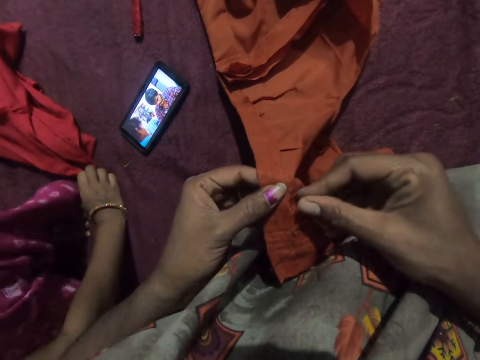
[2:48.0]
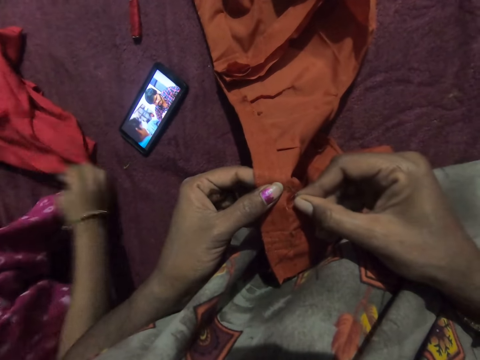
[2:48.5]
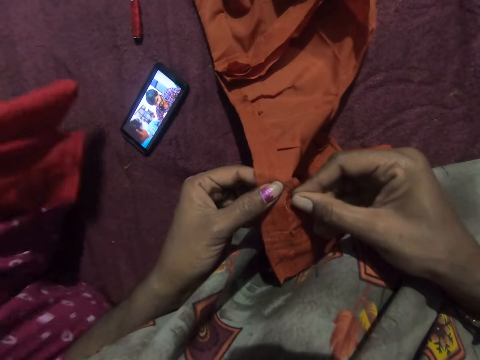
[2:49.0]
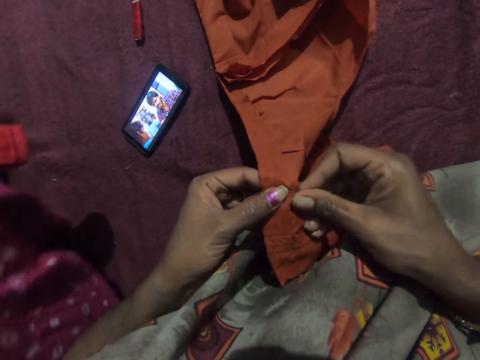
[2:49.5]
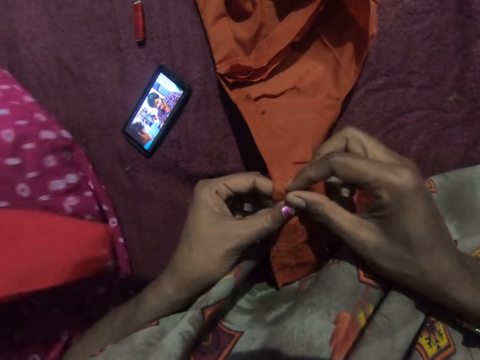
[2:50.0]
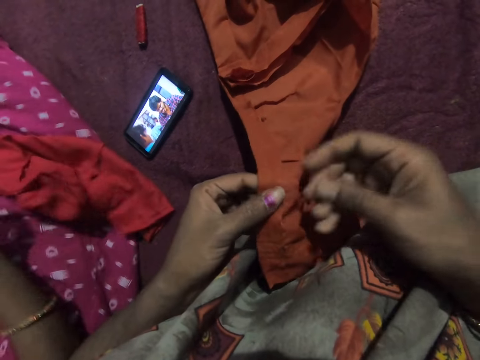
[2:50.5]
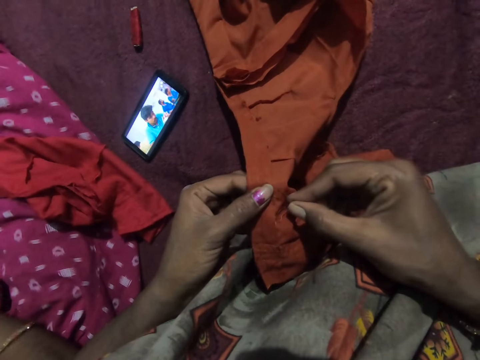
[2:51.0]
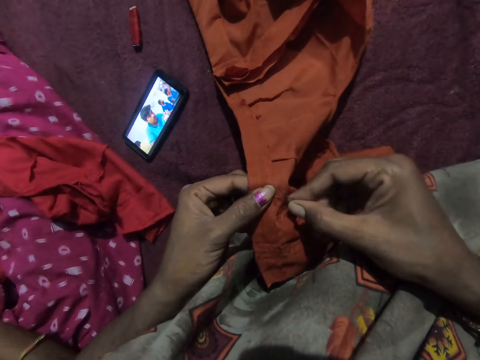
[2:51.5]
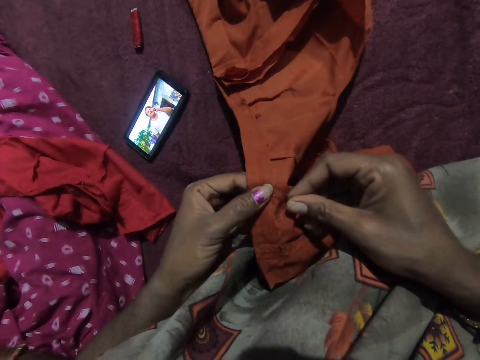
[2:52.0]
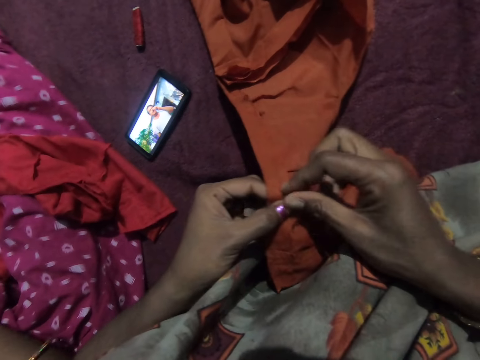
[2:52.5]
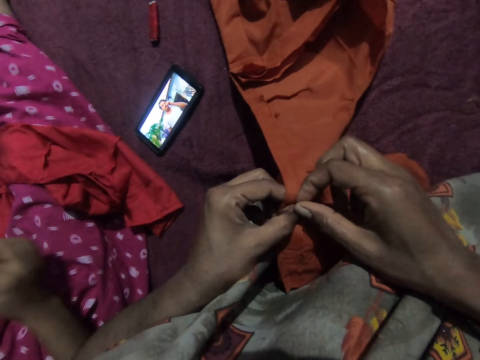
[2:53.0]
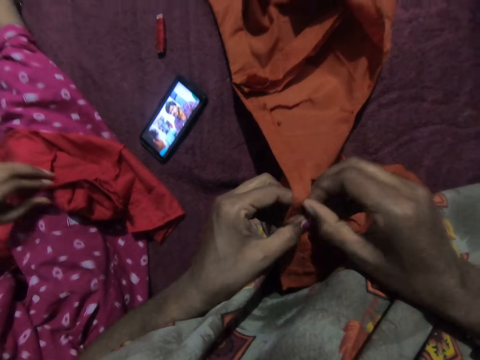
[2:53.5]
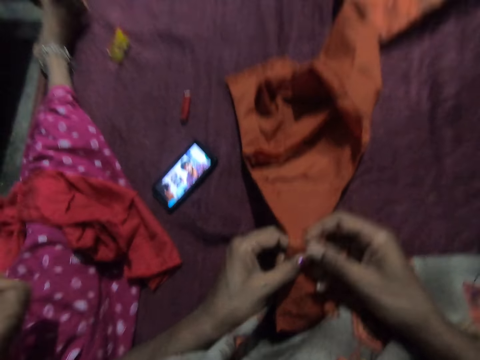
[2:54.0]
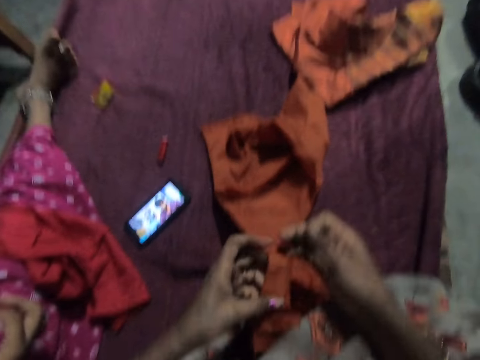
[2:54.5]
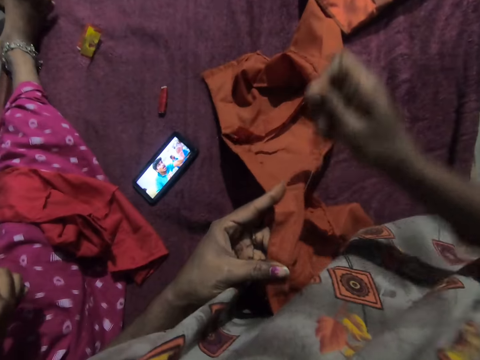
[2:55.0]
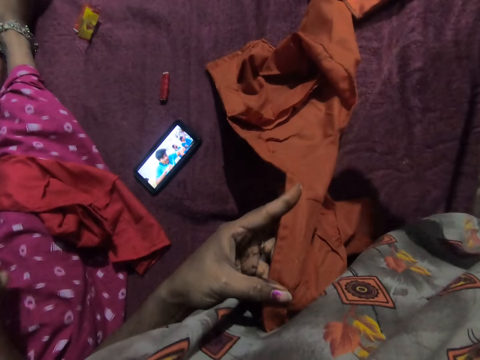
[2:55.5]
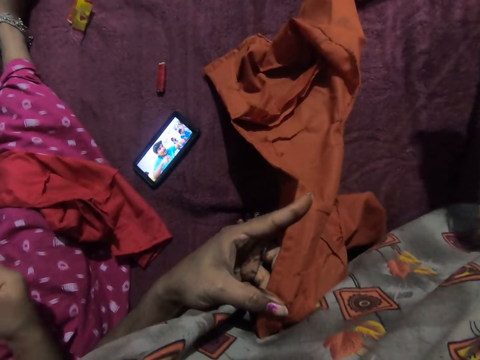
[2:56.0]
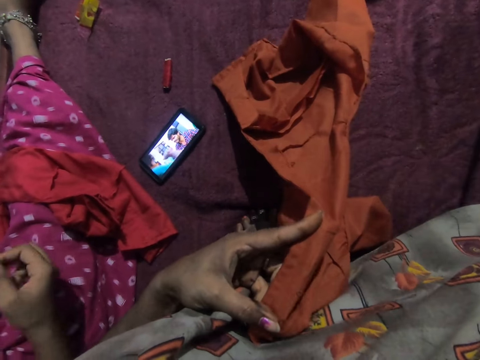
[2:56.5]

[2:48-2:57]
The woman stitches a cloth in her hands.

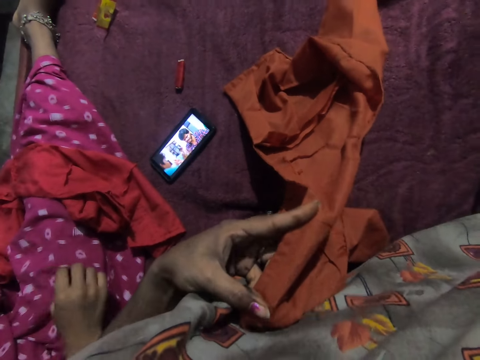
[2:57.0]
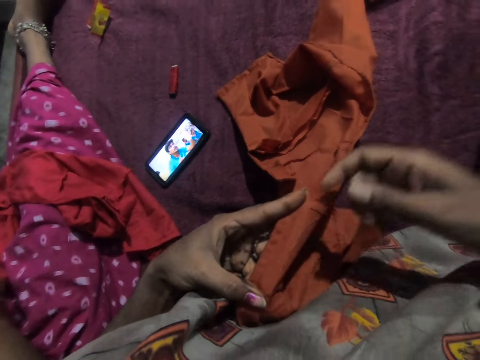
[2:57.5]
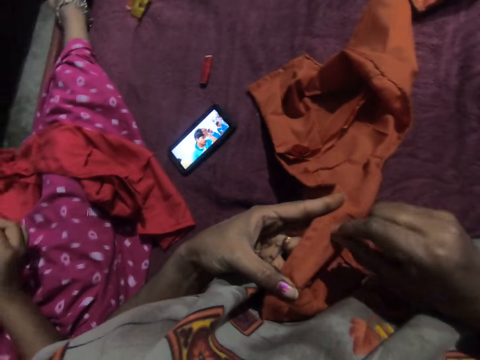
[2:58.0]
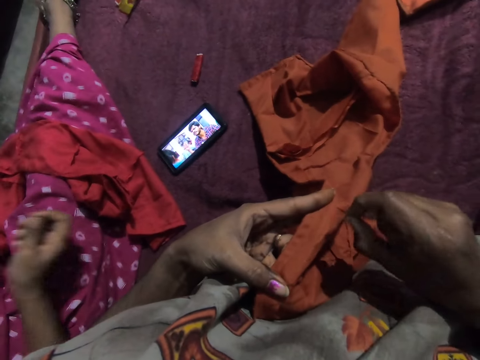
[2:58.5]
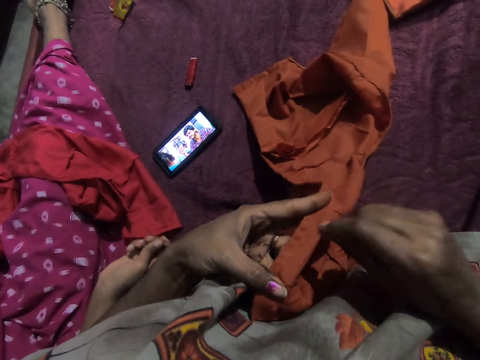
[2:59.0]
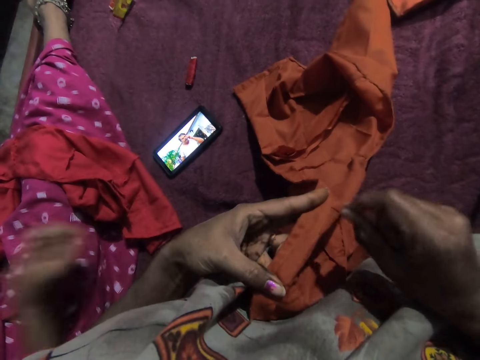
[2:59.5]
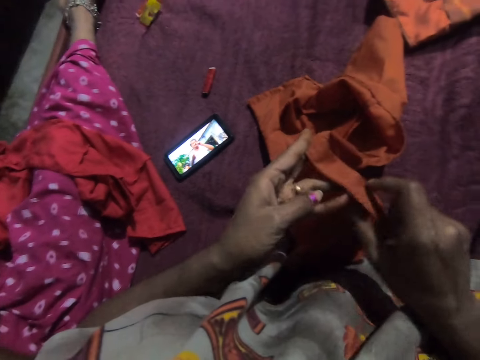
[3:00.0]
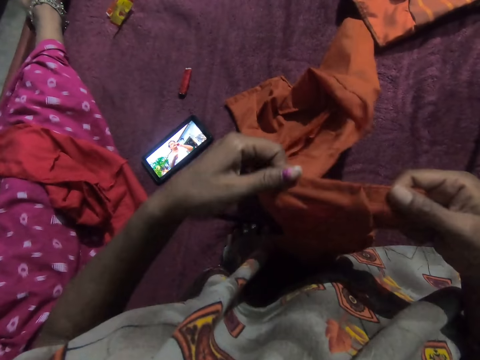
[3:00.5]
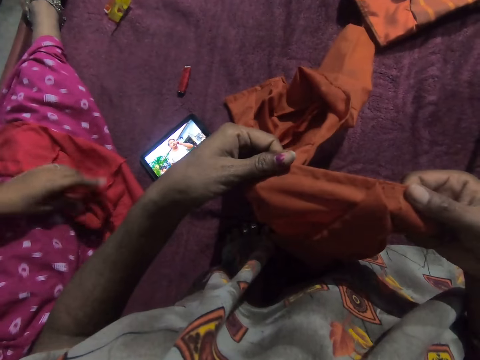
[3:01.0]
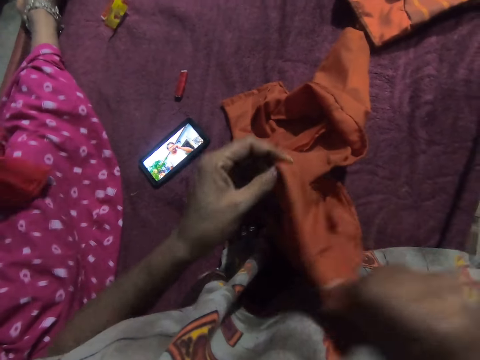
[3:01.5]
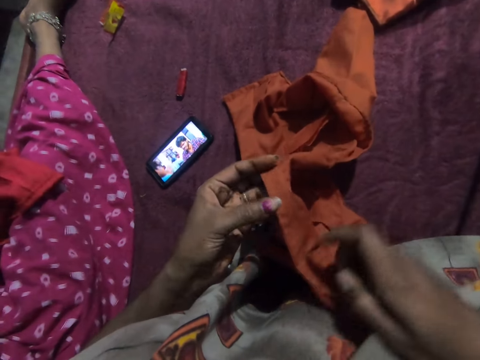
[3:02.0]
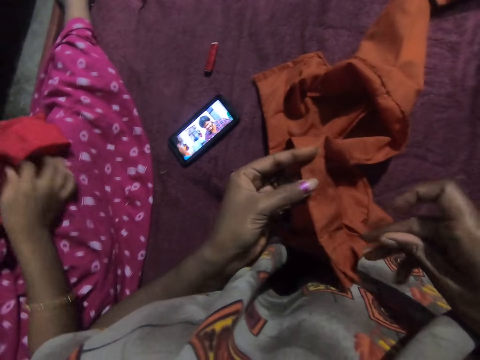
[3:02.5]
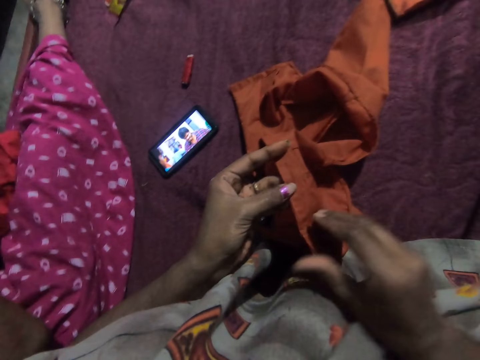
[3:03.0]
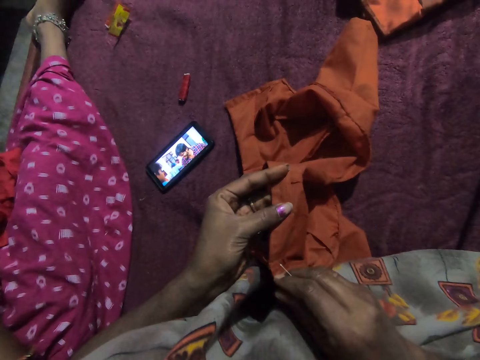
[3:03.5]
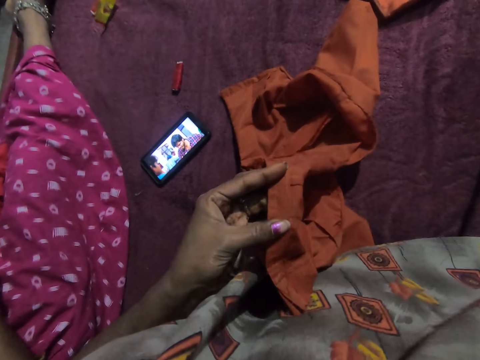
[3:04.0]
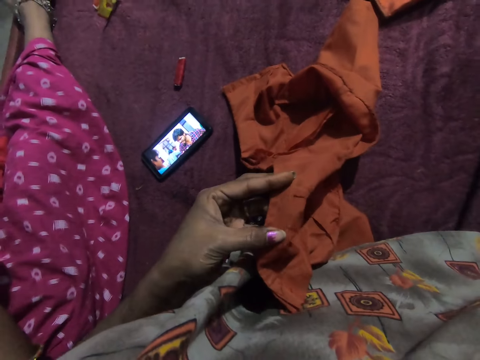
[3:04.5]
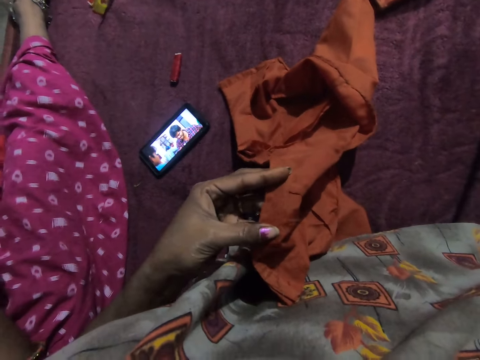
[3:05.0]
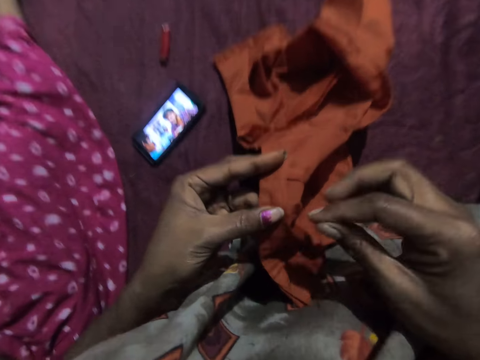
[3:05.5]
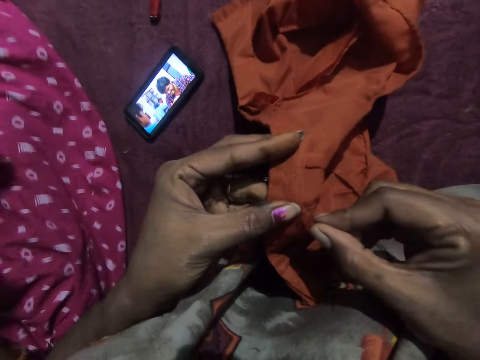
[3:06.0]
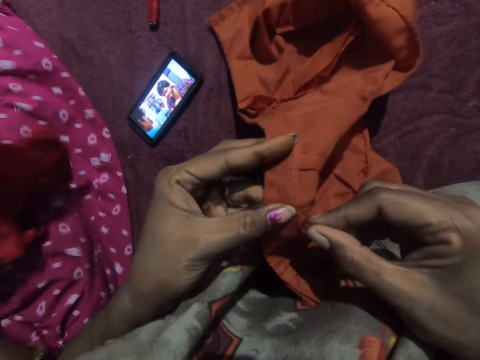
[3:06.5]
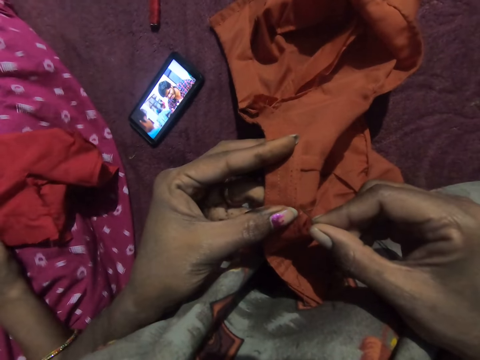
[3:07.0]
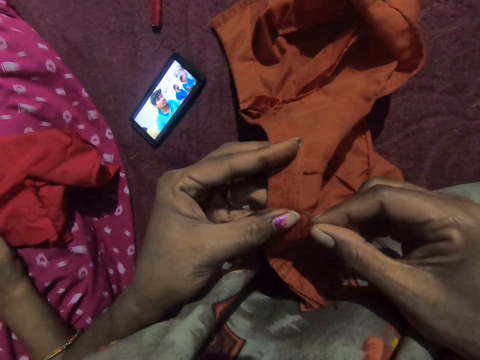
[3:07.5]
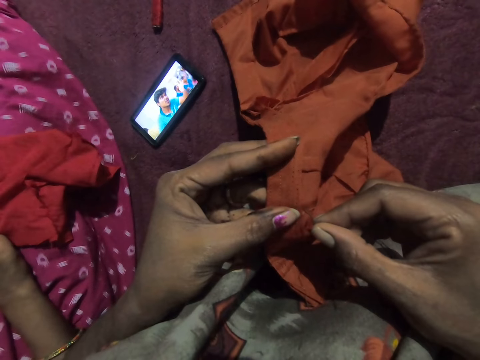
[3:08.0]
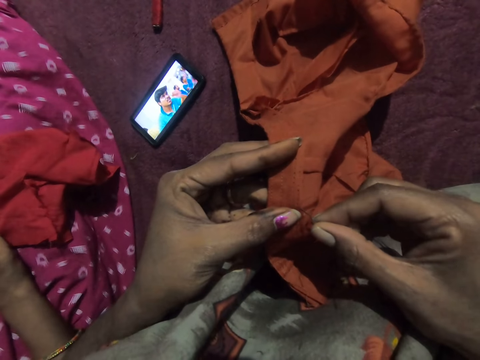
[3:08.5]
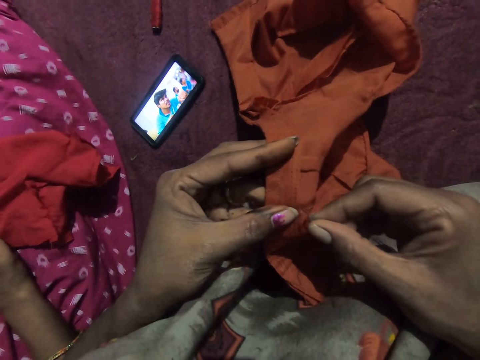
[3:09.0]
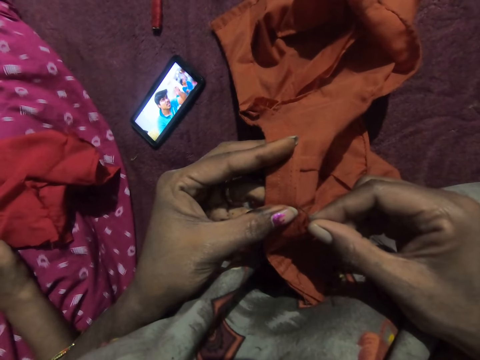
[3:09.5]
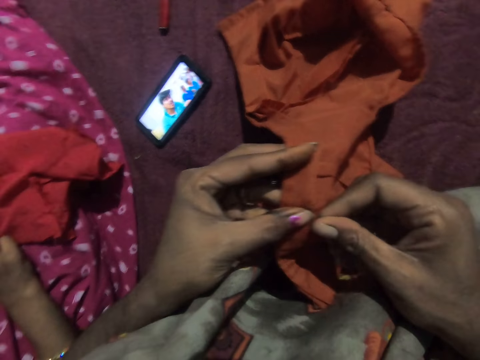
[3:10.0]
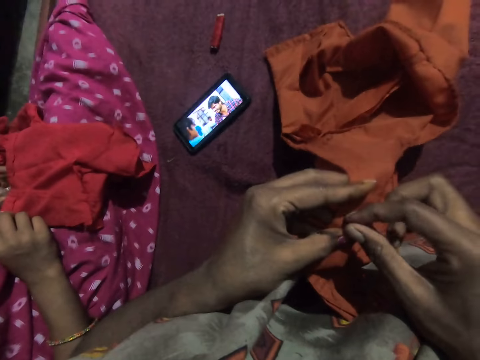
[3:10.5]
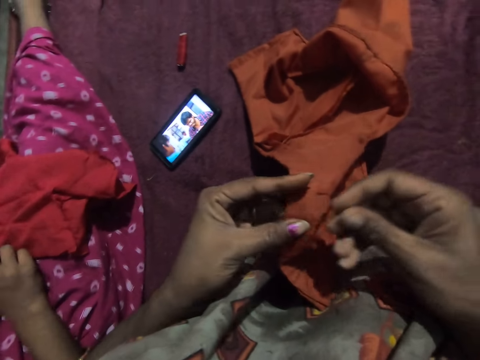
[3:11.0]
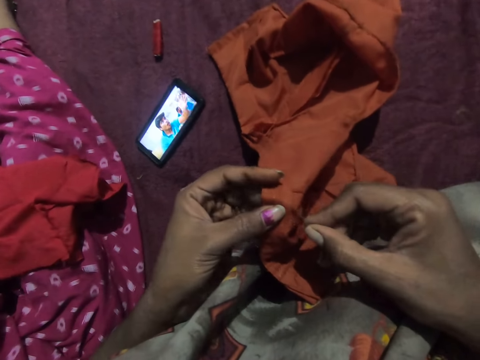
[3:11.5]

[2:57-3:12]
The camera wearer picks the thread in the cloth in her left hand with her right hand. She adjusts the cloth in her hands. She looks at the cloth. She stitches the cloth in her left hand with the needle and thread in her right hand.

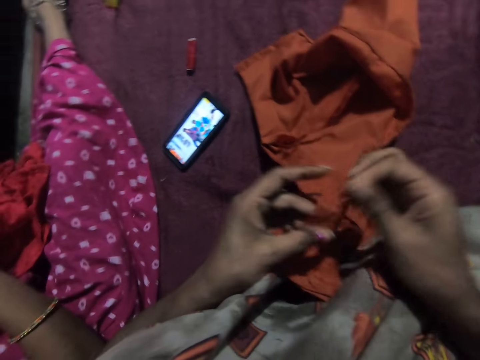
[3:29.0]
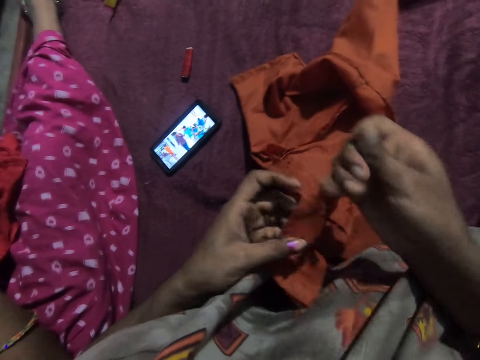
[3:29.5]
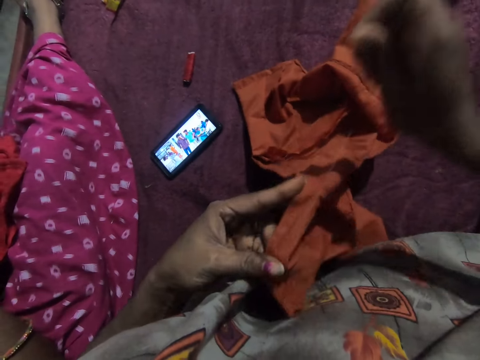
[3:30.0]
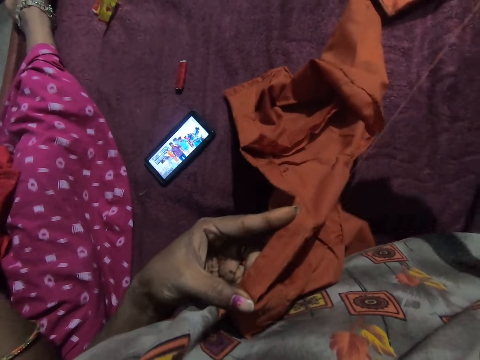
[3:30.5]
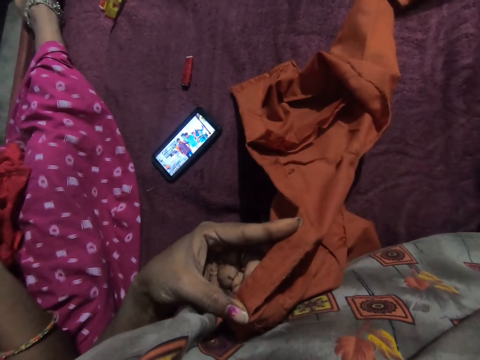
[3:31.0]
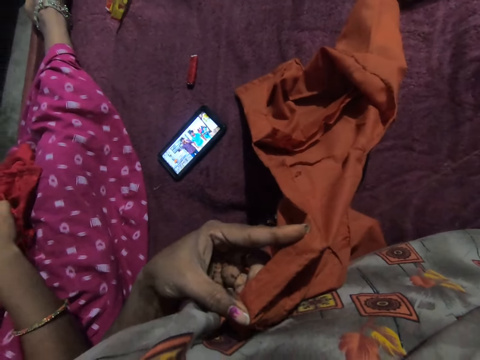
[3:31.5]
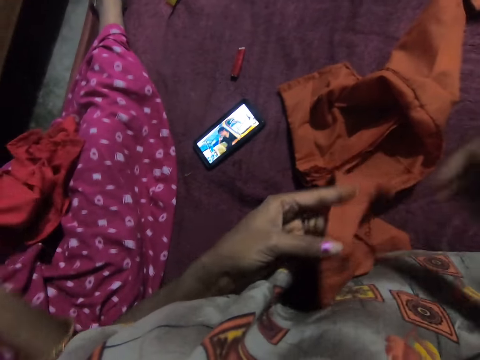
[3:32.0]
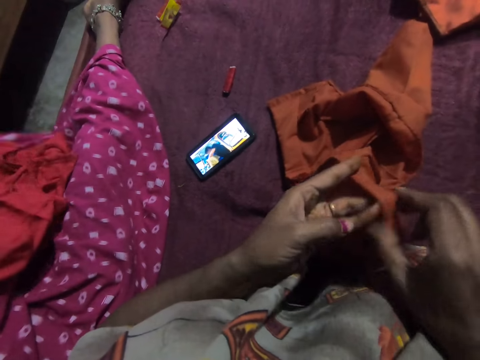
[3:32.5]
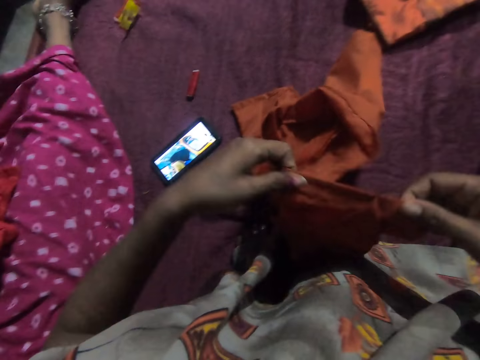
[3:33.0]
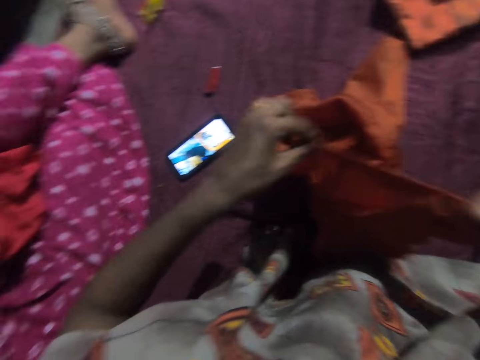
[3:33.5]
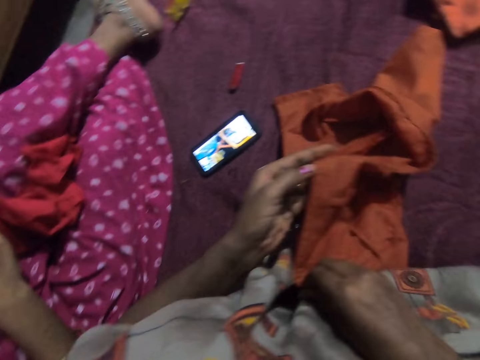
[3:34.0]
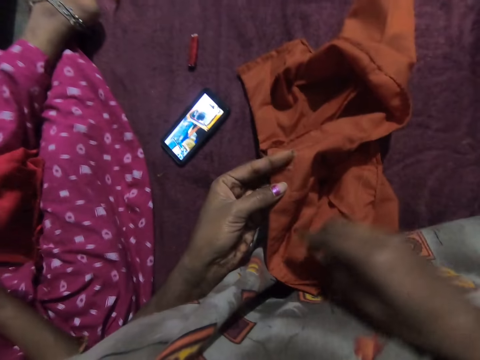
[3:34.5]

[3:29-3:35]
The camera wearer pulls the thread. She adjusts the cloth in her hands. She looks at the piece of cloth.
